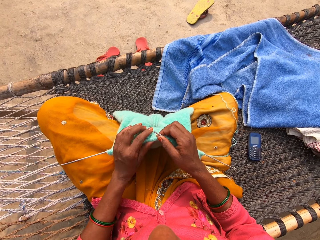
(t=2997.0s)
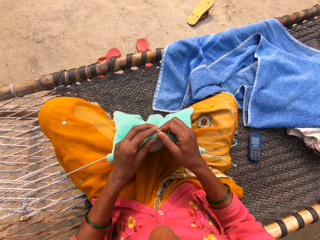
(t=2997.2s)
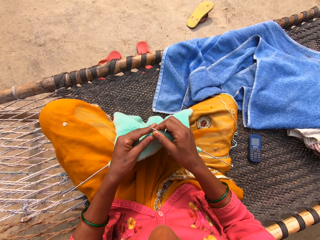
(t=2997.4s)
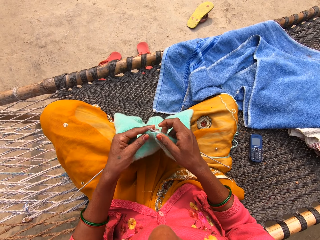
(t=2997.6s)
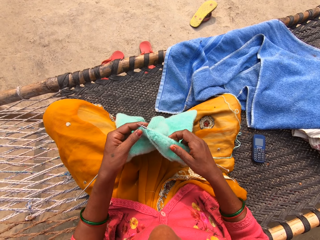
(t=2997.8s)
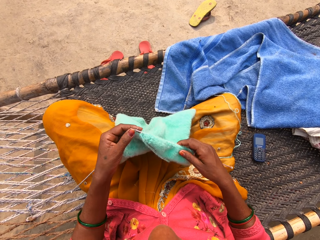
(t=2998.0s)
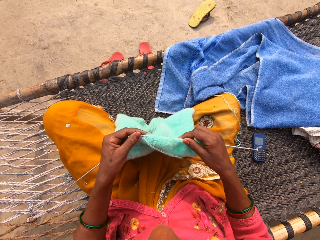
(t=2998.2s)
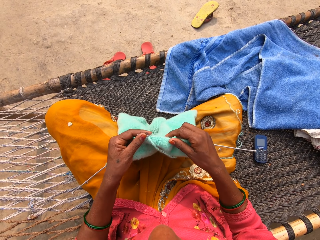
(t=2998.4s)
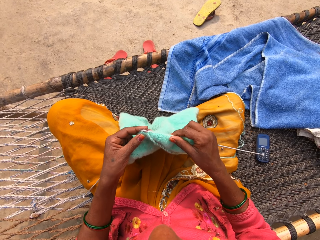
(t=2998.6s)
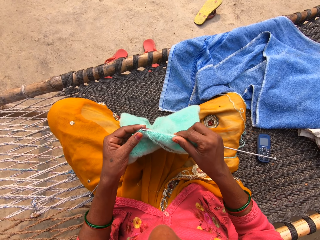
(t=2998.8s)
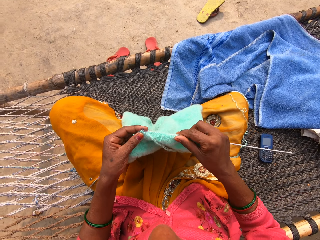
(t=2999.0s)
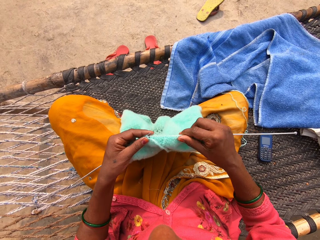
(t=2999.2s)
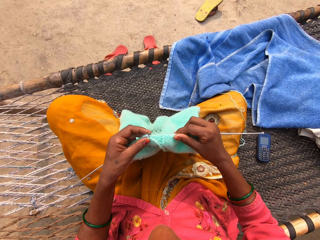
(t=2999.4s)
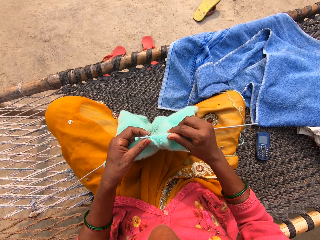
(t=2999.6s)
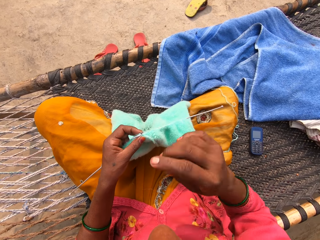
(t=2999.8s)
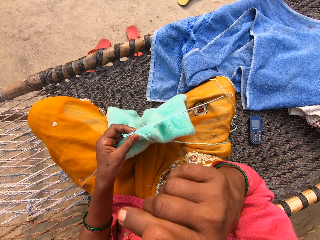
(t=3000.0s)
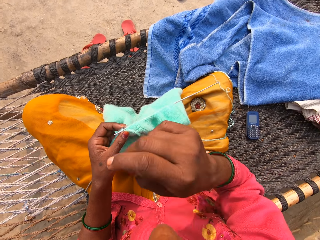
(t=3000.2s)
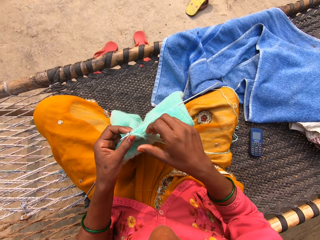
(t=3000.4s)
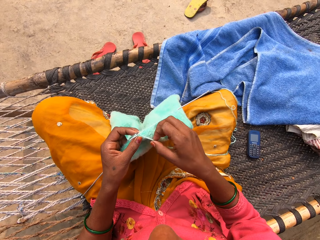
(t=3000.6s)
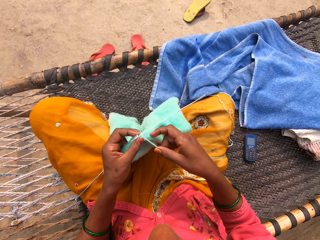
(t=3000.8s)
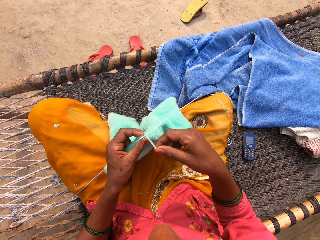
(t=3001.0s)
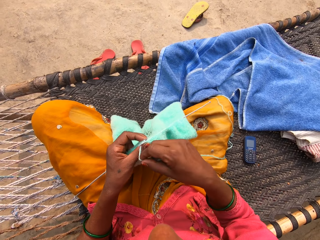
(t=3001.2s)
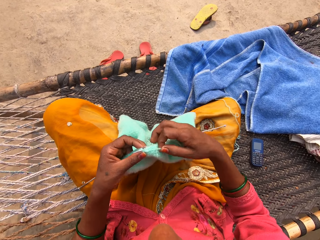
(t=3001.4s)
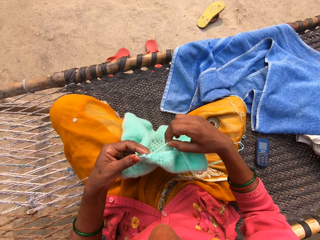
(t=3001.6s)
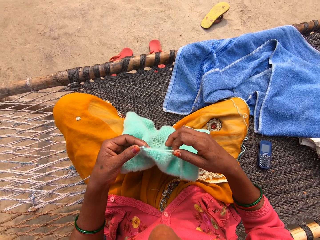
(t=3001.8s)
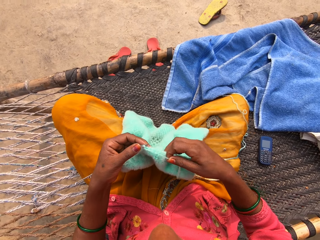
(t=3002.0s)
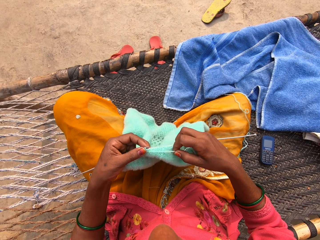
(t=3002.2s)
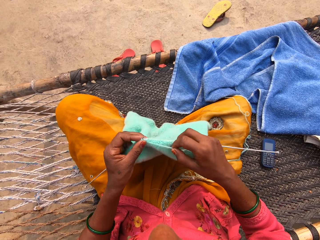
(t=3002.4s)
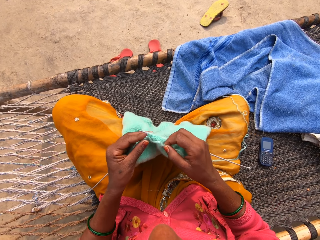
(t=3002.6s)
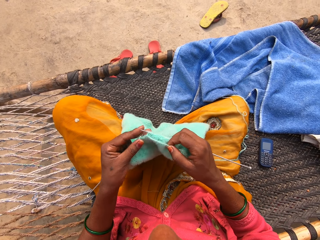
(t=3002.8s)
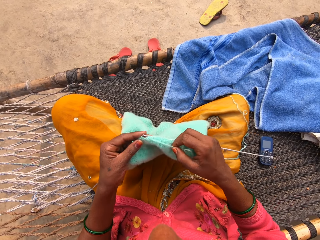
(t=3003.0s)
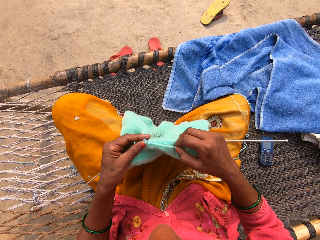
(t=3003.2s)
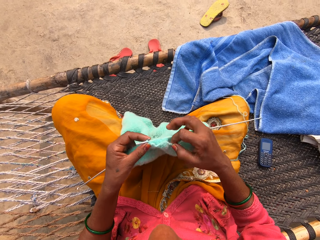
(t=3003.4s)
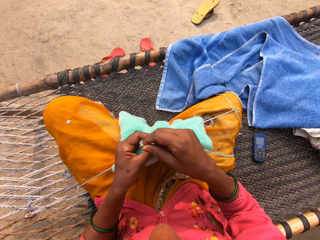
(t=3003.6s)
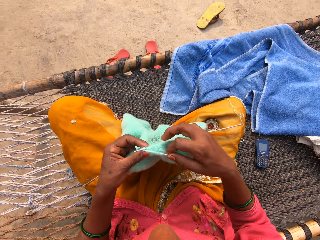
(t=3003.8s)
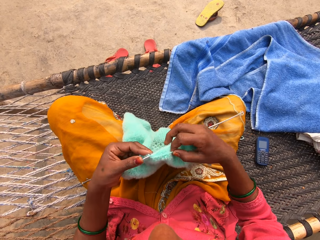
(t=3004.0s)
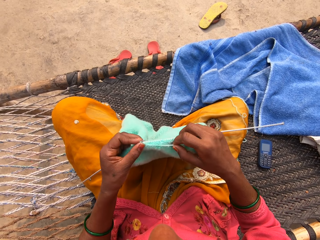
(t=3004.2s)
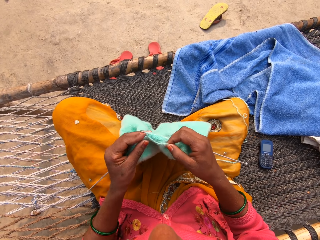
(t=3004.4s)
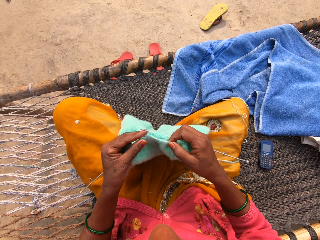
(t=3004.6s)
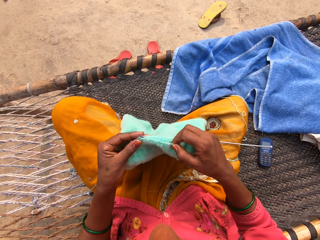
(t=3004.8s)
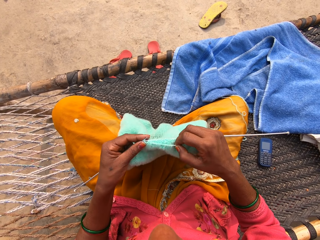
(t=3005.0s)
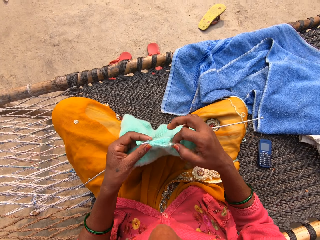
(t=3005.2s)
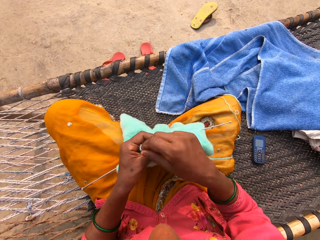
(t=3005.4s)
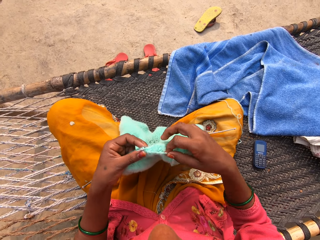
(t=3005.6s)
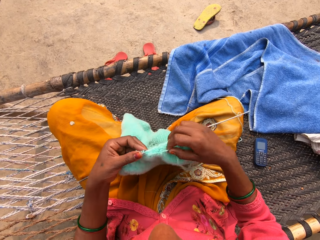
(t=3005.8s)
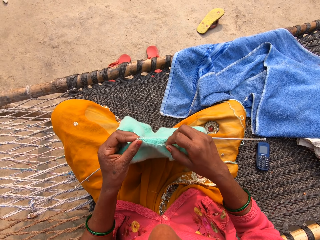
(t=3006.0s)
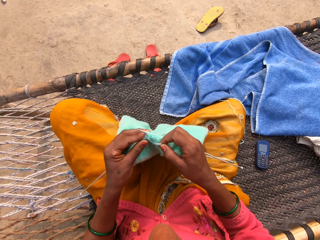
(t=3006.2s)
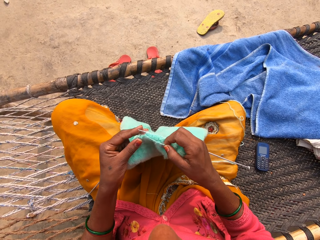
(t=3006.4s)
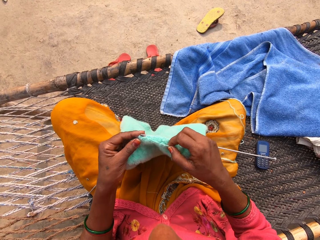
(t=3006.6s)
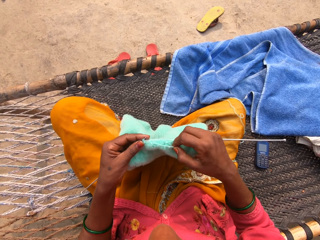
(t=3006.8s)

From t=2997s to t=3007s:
The camera wearer knits the sweater. She touches her nose with her right hand. She knits the sweater.

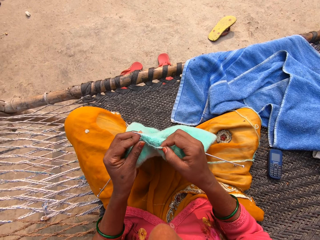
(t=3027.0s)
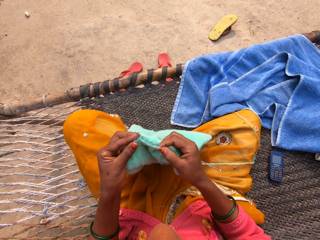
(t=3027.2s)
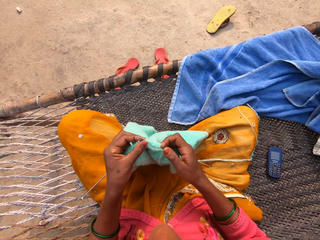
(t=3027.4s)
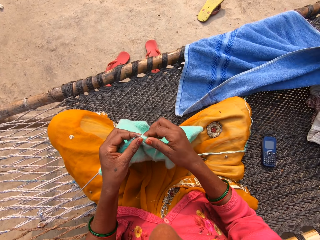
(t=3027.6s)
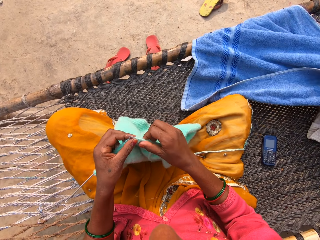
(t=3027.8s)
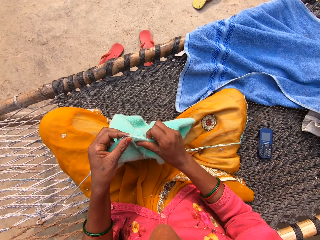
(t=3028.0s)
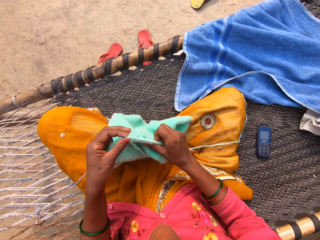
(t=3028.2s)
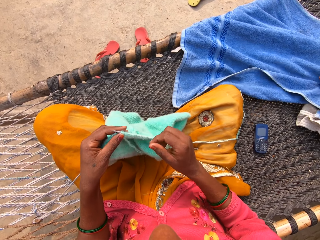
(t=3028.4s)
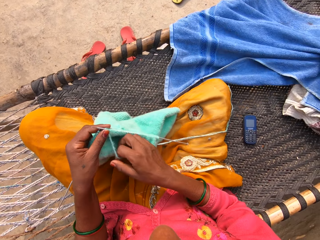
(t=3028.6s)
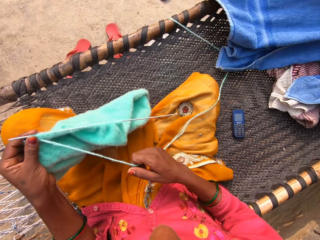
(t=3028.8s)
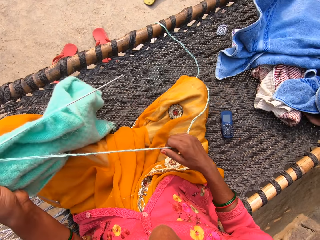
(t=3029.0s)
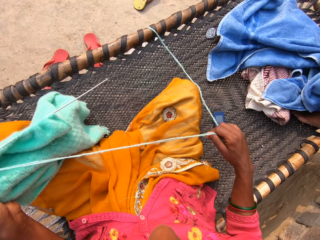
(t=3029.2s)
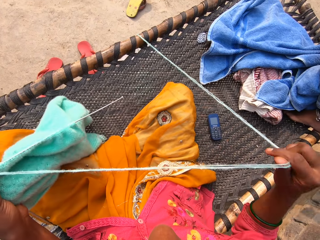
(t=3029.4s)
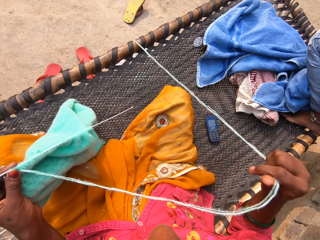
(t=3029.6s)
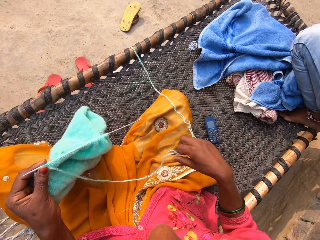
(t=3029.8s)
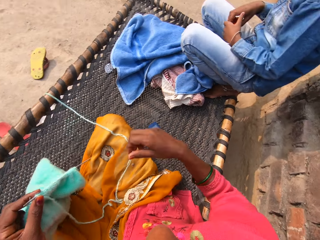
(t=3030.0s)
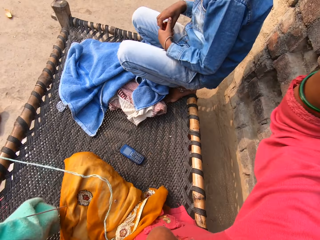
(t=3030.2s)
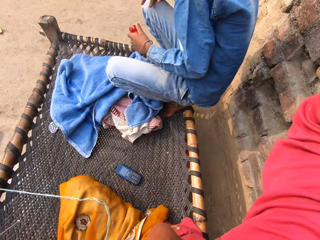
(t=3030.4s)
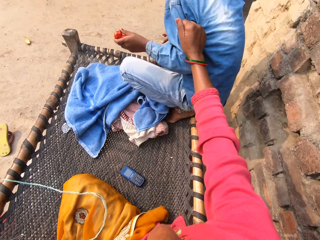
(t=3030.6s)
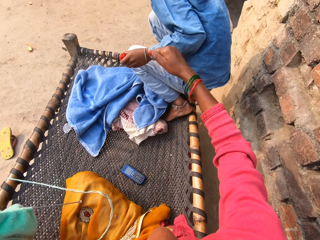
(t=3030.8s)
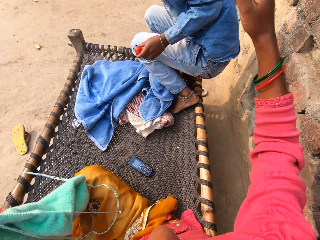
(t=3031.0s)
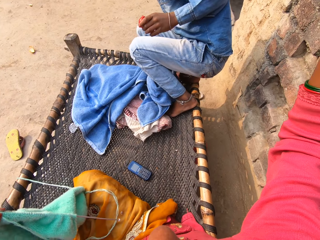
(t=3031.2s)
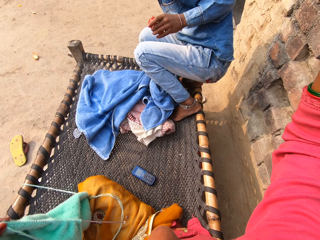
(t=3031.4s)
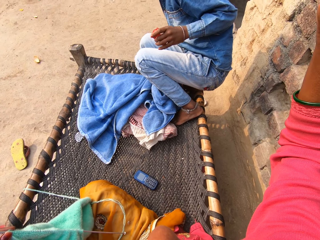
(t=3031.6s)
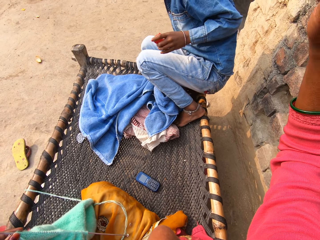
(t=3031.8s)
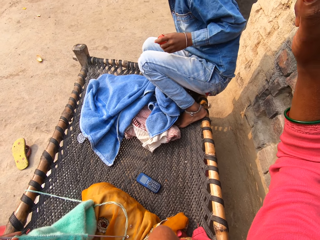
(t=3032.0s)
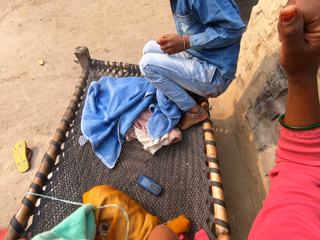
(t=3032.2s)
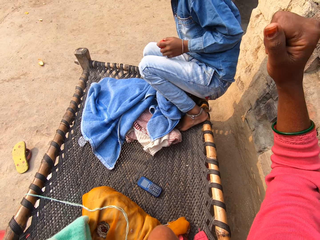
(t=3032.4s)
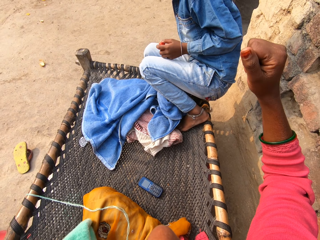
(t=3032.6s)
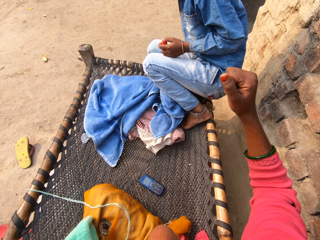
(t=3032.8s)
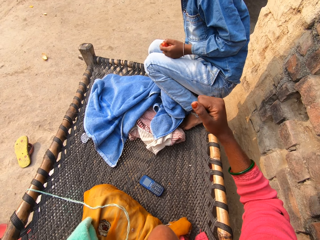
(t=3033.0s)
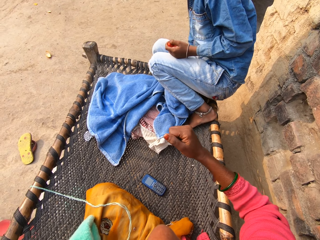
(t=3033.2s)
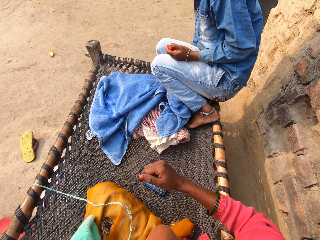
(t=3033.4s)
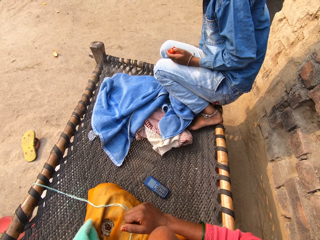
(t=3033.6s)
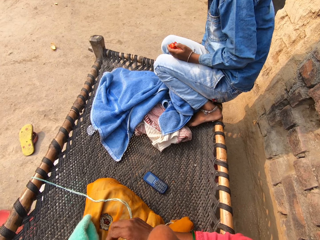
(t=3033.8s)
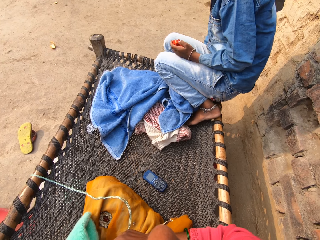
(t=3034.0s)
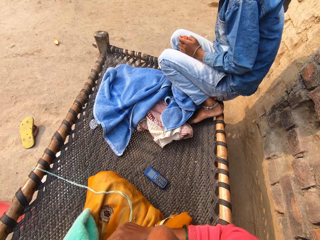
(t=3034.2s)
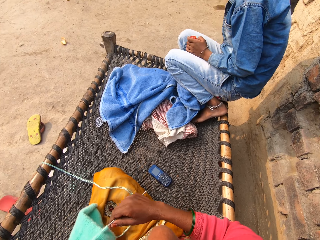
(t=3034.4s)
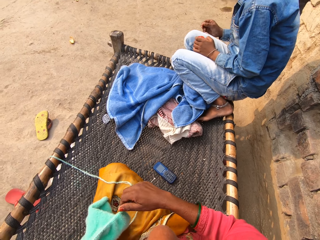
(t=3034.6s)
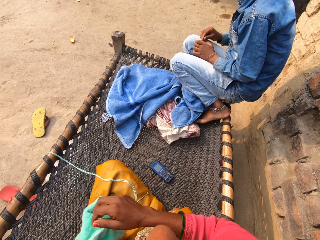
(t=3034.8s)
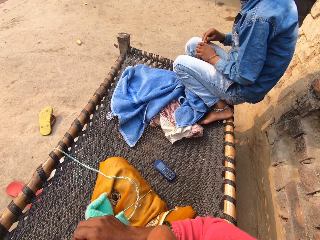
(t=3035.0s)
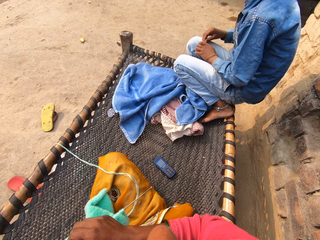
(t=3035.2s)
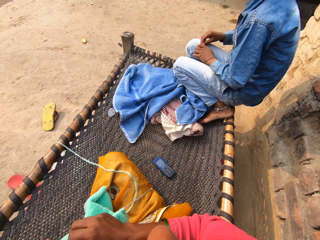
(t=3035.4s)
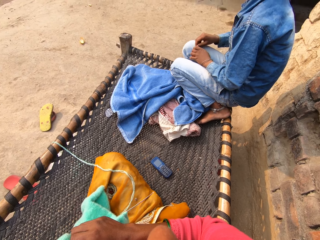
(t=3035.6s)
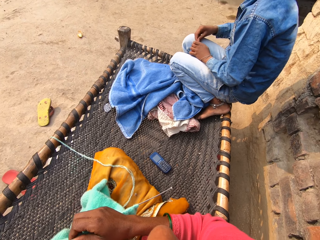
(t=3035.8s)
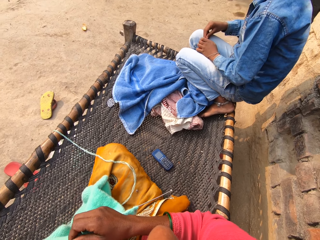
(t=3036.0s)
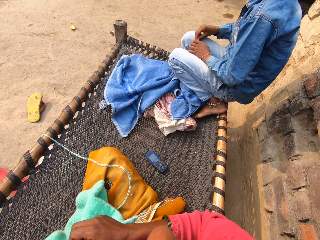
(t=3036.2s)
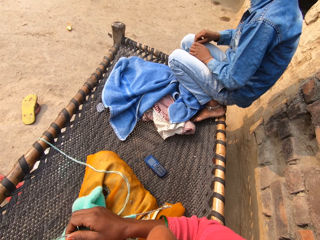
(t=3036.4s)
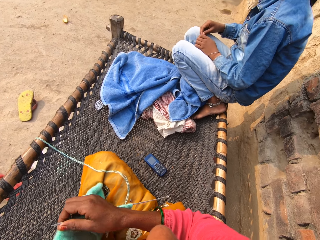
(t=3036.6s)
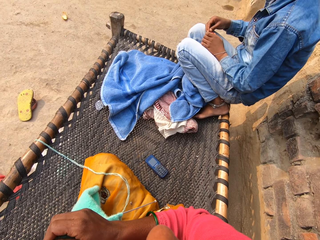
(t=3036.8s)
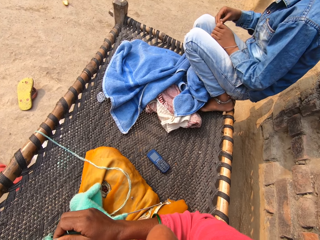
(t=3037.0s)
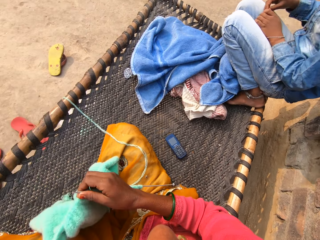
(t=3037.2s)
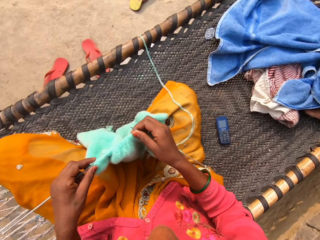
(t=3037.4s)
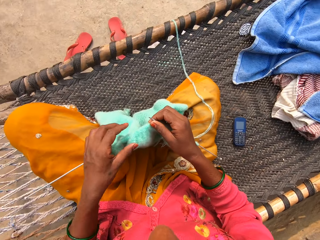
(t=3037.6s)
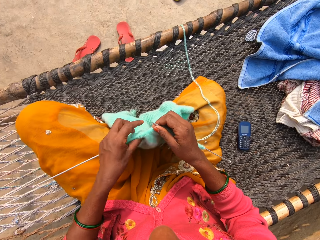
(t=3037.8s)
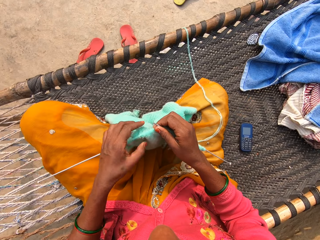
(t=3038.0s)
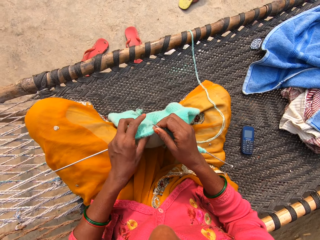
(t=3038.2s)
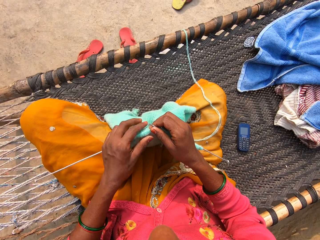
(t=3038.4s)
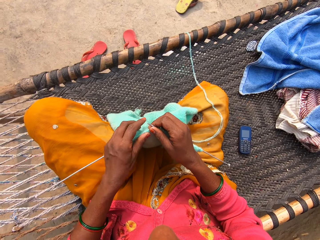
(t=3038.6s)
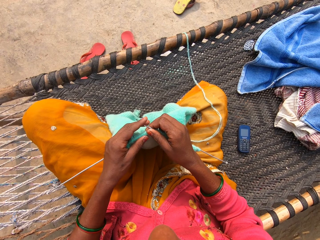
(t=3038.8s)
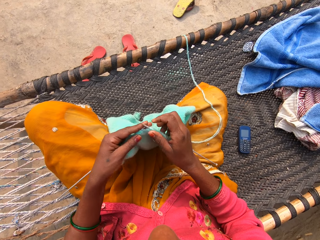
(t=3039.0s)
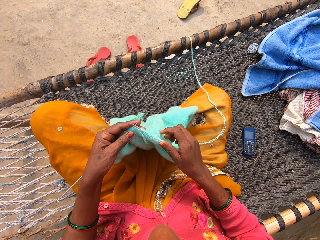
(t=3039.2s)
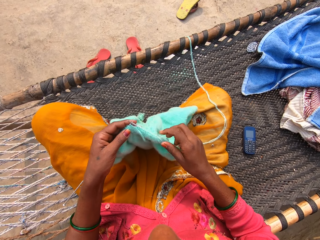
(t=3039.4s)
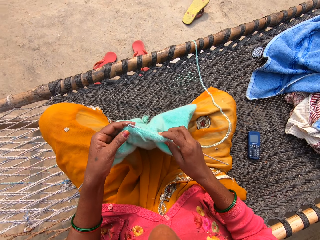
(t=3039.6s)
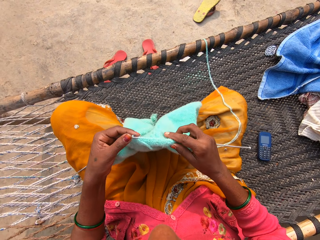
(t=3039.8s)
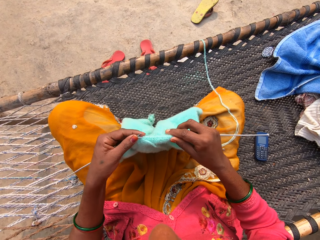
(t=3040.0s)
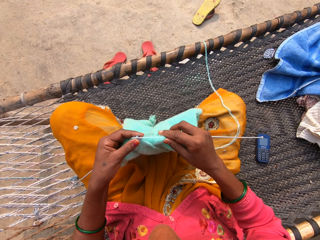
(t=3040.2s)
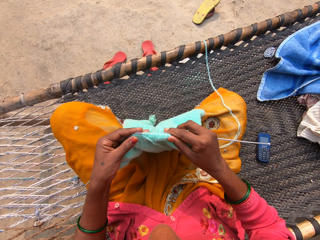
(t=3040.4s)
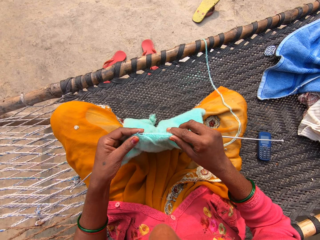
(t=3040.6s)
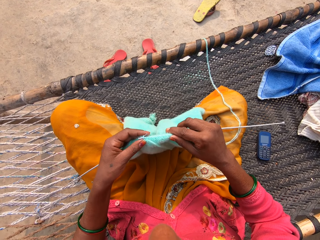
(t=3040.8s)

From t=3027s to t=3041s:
The boy pulls the towel from the woven bench. The camera wearer pulls the thread. The boy squats on the chair. The camera wearer hits the boy with her right hand. The boy squats on the chair again, and holds something. The camera wearer touches the garment. She knits the sweater.
